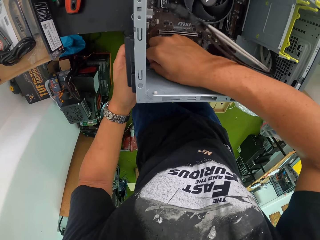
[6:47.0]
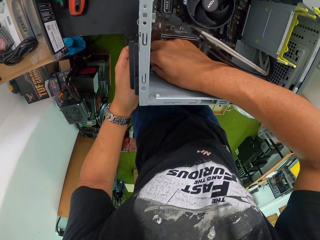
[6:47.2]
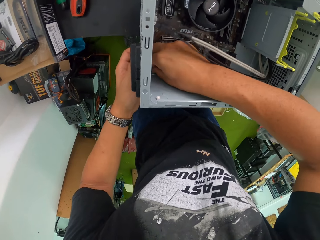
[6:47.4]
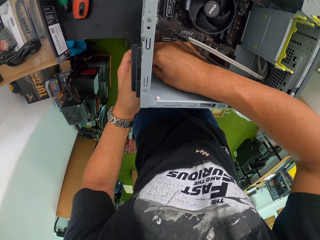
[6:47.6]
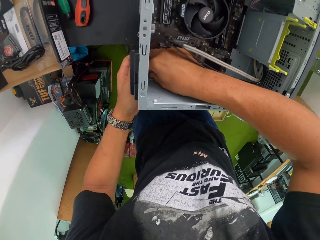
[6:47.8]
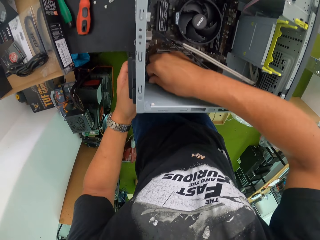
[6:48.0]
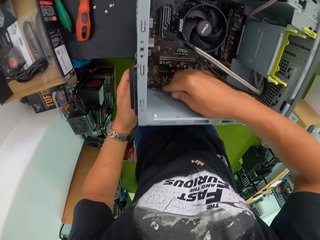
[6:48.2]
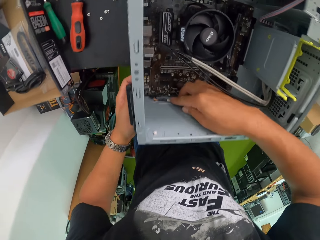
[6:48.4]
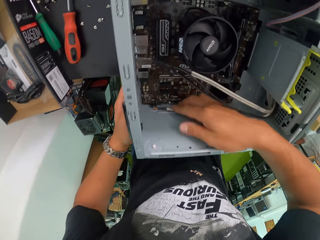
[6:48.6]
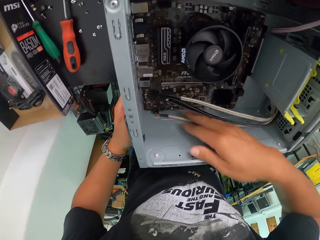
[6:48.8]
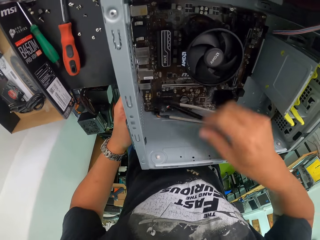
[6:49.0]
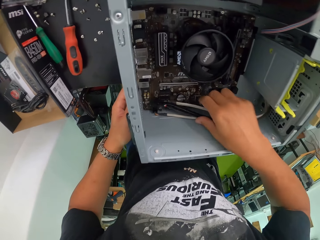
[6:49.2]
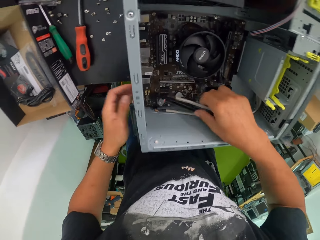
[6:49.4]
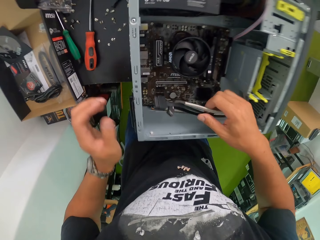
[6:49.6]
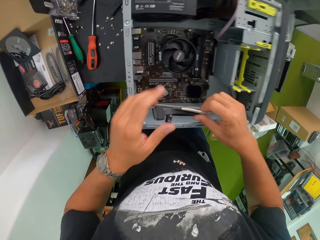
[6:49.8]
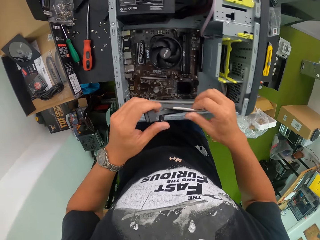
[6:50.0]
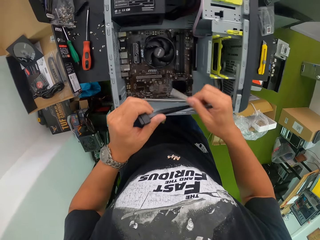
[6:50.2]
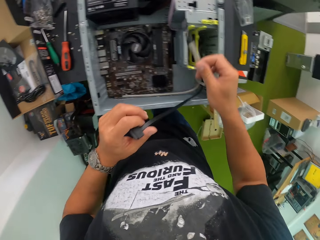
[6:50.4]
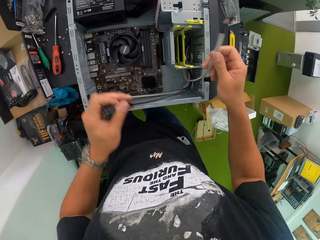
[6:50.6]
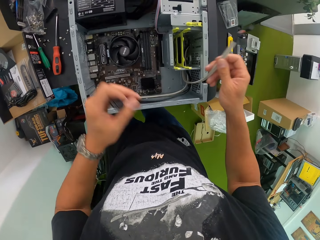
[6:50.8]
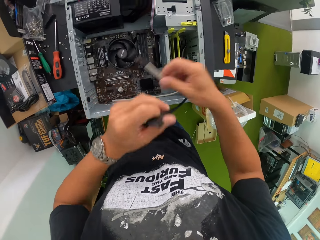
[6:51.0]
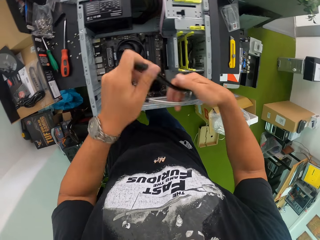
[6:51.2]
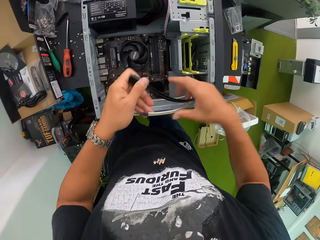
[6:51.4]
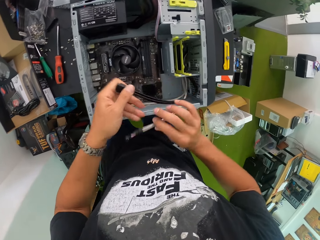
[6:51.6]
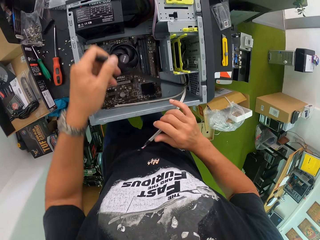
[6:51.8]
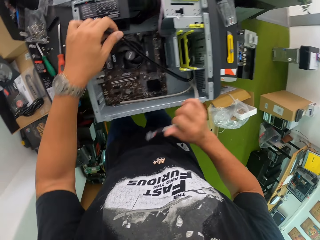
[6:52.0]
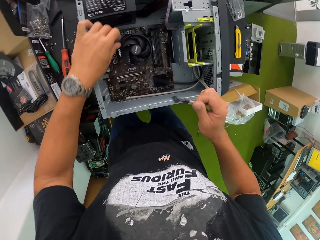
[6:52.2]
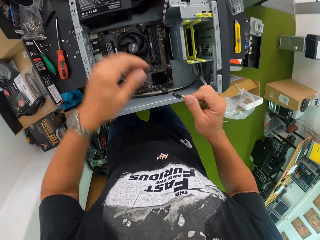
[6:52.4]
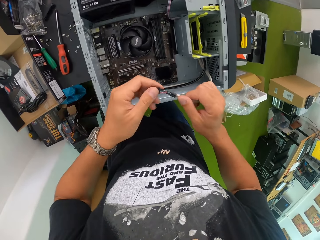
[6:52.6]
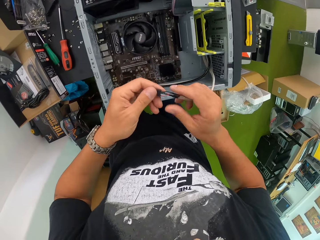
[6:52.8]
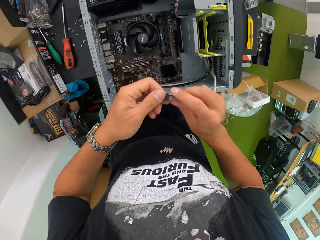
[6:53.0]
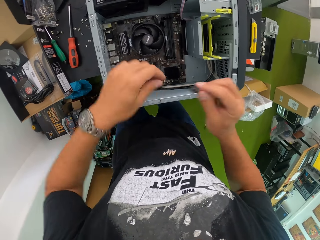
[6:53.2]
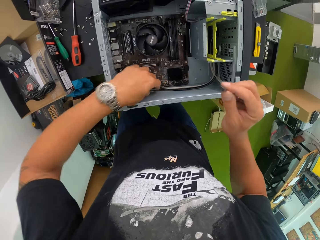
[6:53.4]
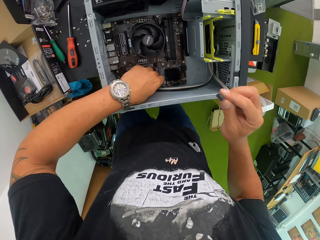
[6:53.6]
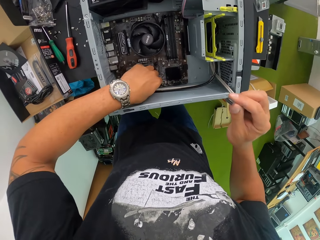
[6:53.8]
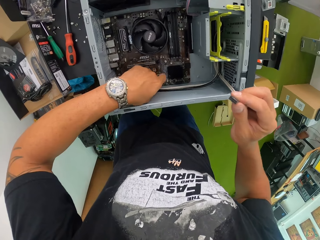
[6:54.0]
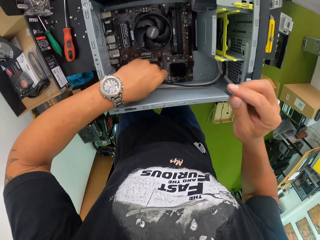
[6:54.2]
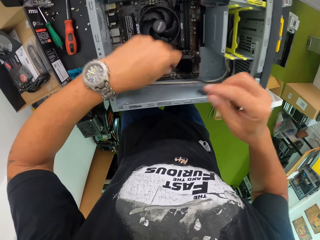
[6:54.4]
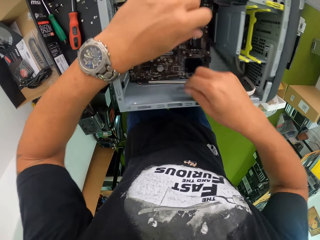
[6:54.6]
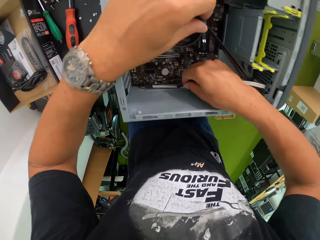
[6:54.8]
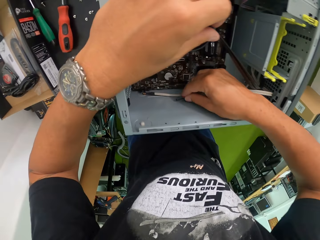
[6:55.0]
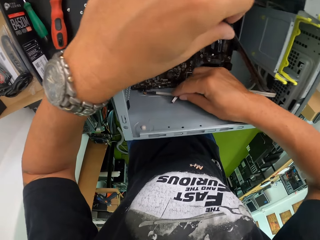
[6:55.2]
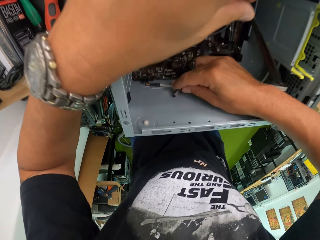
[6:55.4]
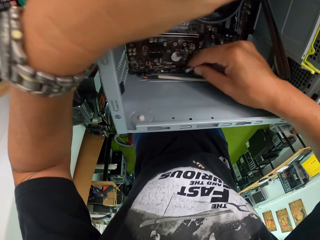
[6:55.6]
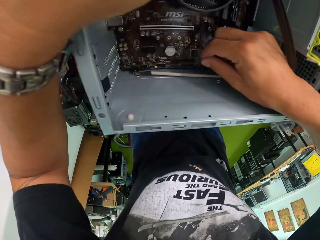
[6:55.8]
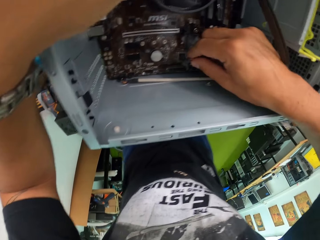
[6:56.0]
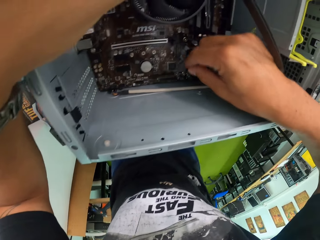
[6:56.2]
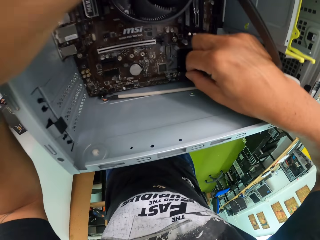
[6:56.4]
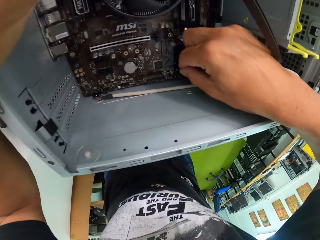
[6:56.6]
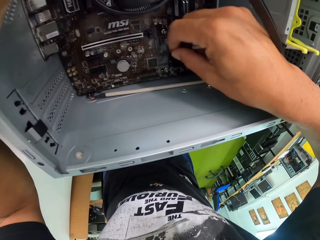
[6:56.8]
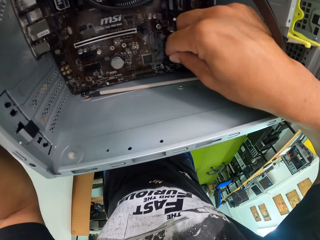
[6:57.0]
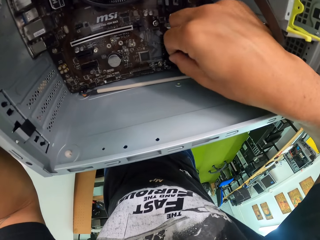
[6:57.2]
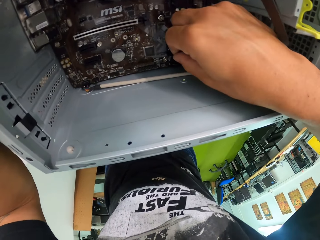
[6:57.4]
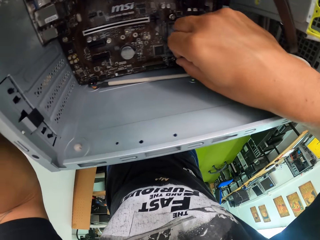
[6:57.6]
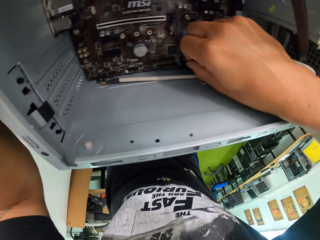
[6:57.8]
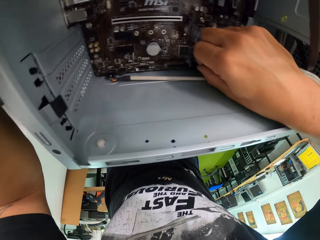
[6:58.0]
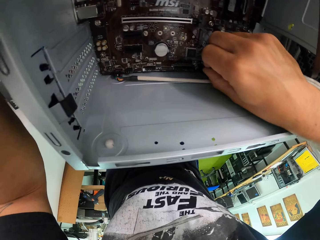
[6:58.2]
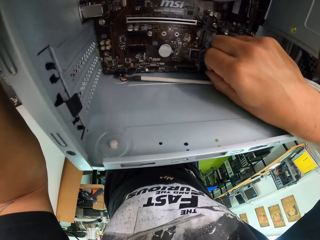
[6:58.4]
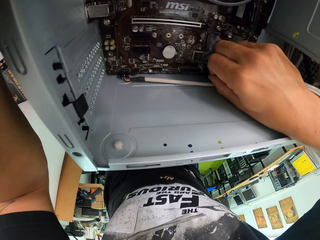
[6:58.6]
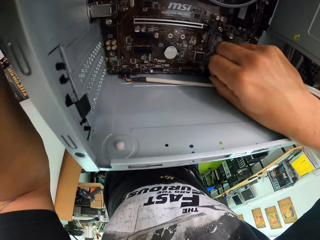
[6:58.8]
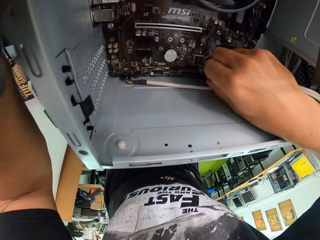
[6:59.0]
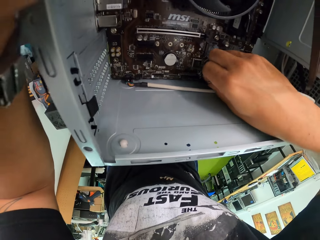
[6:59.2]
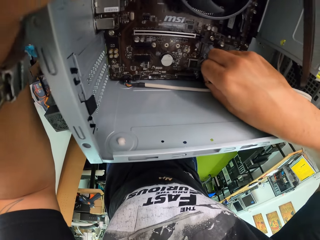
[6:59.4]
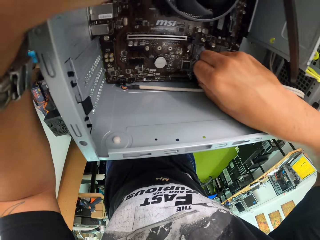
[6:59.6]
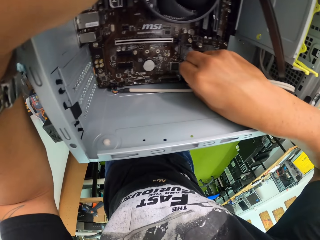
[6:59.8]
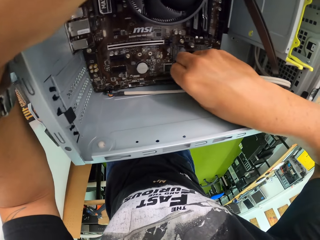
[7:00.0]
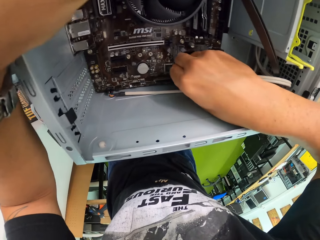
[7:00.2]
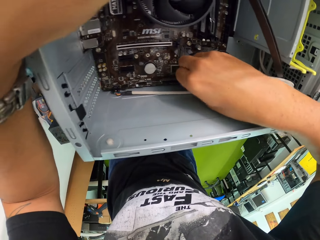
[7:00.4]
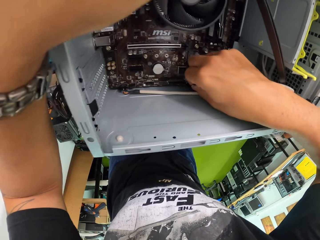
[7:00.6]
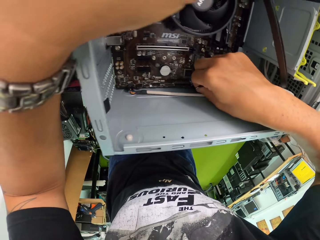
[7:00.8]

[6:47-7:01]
The camera wearer untangles a cable in the CPU with both hands. He lifts a cable in the CPU with his left hand. He connects the cable to the mainboard with his right hand.

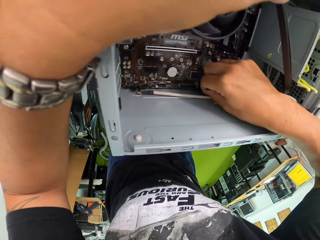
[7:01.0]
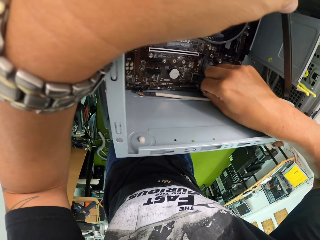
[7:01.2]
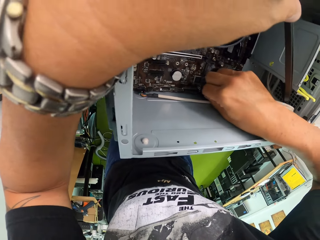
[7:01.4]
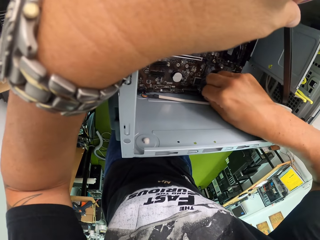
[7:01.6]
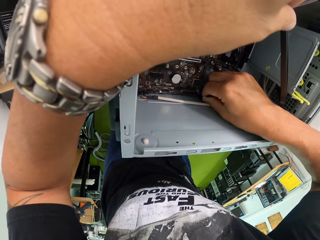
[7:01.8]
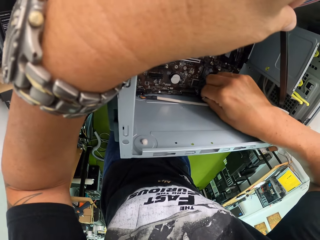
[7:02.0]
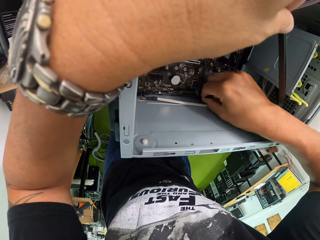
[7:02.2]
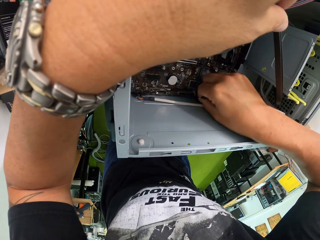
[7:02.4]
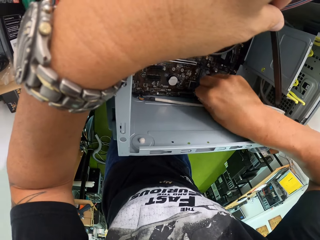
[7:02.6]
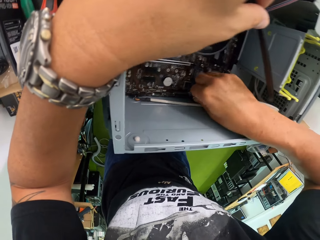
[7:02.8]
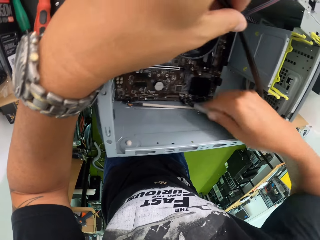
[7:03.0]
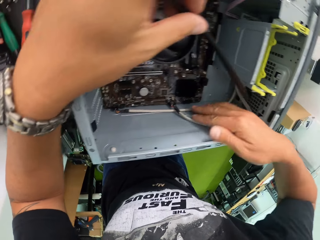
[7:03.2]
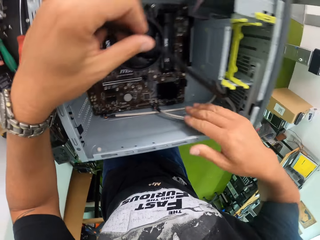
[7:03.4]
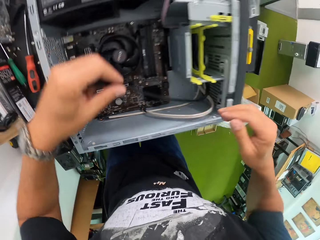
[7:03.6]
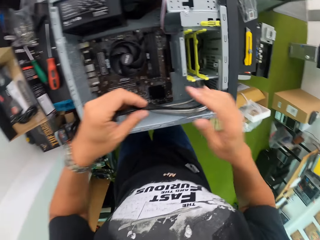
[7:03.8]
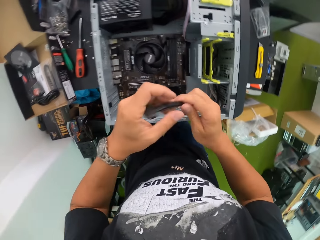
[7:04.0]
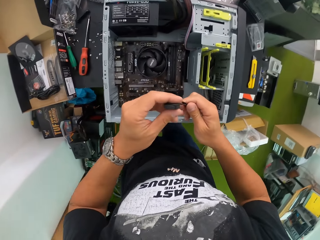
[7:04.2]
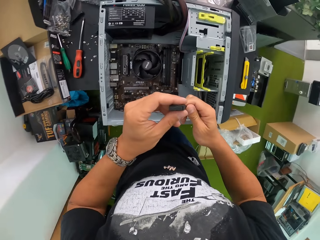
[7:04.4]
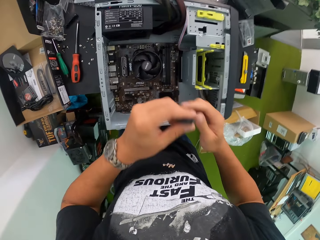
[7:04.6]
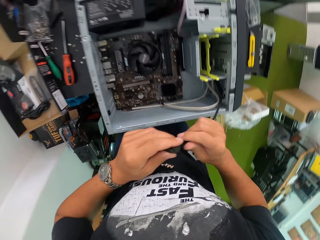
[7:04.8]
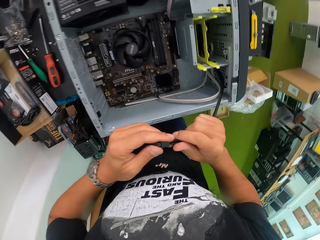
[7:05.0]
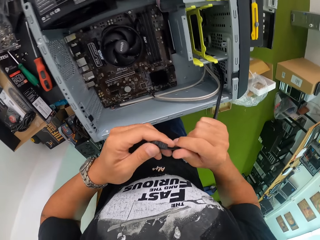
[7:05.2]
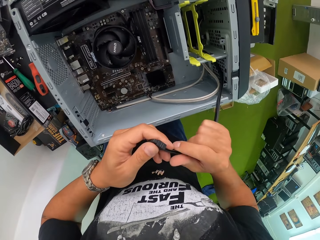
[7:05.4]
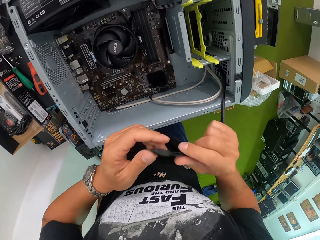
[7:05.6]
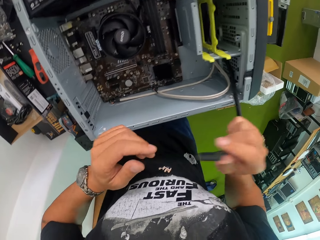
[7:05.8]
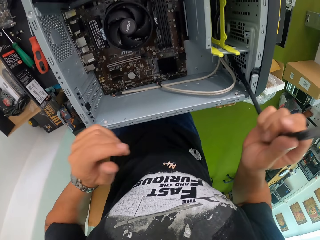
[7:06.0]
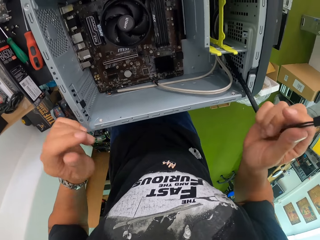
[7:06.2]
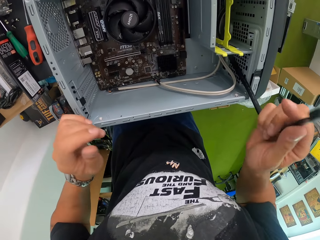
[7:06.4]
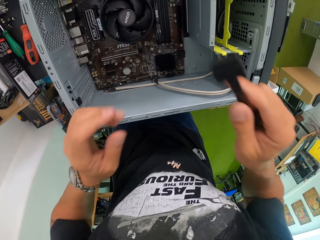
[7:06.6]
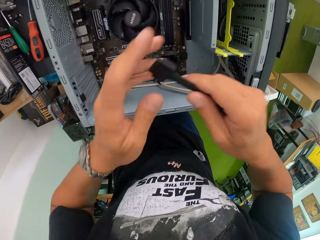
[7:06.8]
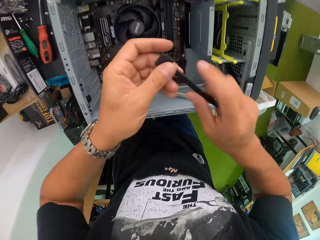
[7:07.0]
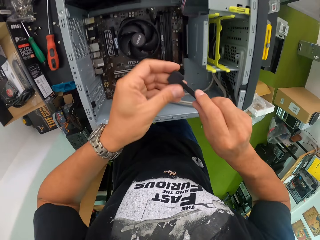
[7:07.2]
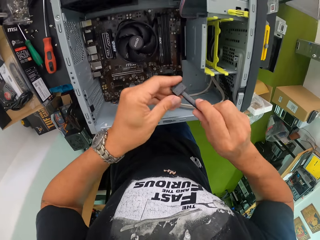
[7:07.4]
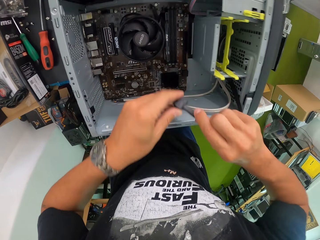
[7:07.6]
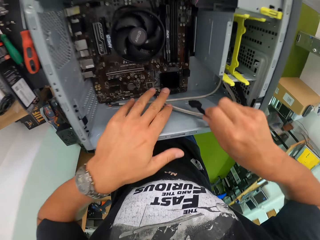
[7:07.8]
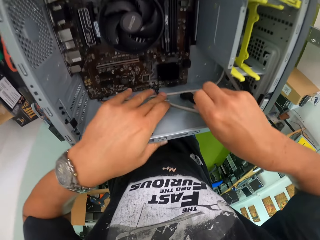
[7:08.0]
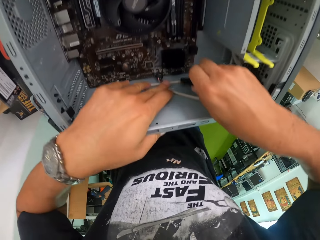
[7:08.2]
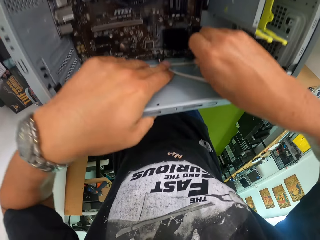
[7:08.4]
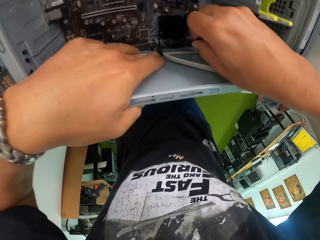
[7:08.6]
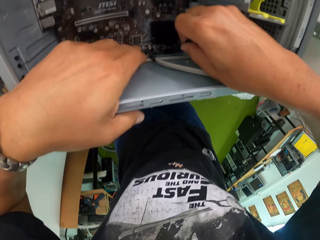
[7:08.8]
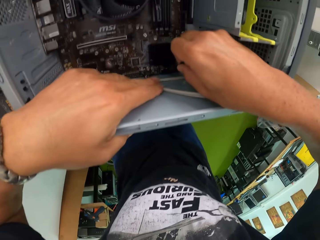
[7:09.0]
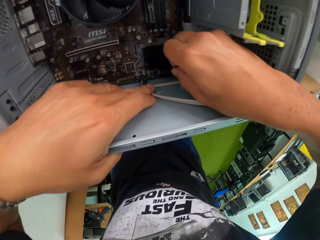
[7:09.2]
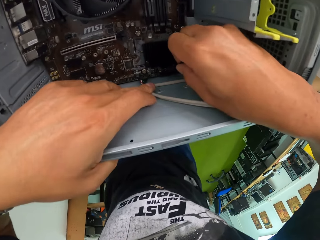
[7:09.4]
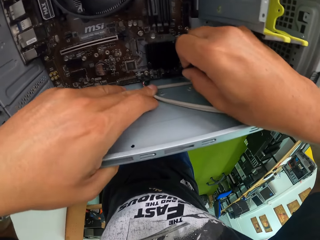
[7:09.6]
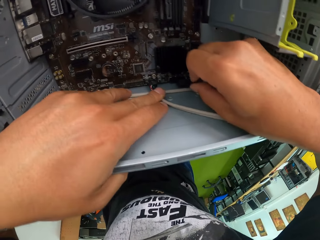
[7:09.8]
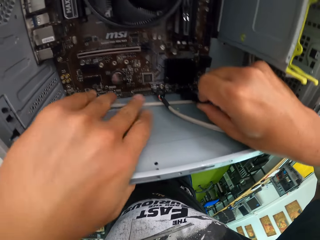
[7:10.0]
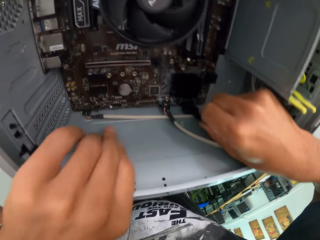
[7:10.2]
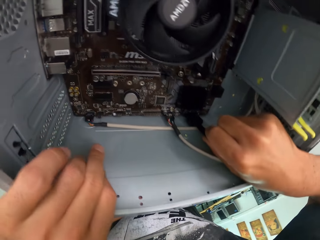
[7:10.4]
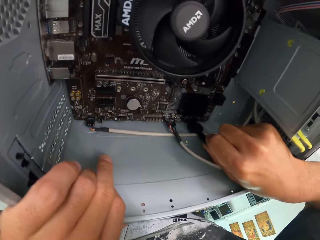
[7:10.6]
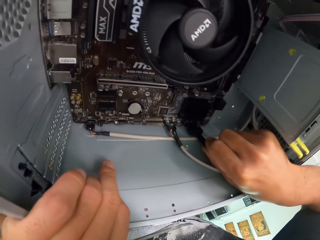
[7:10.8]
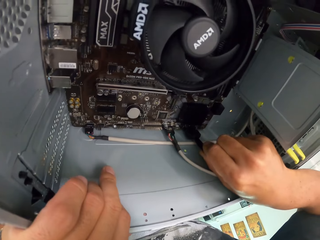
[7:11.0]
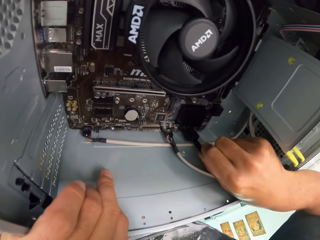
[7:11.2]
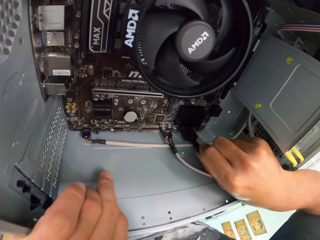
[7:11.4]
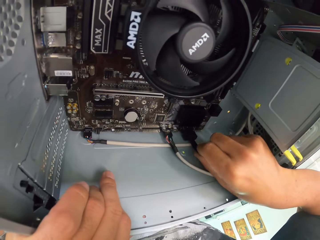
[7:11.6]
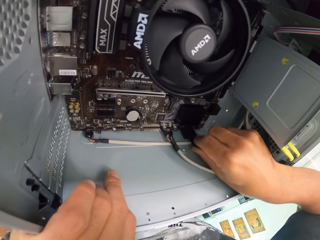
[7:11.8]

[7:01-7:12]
The camera wearer holds the cable in the CPU with both hands. He holds the CPU with his left hand and connects the cable to the mainboard with his right hand.
